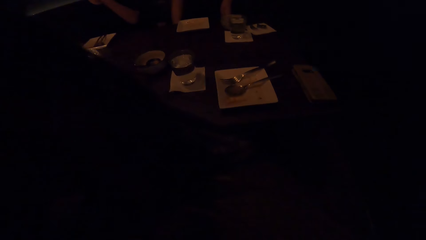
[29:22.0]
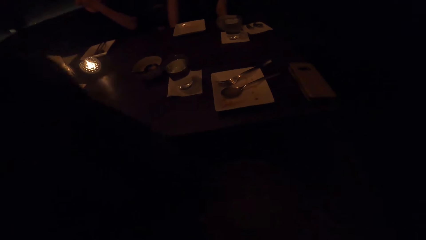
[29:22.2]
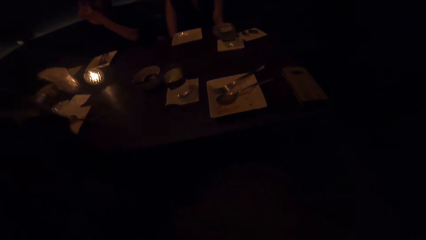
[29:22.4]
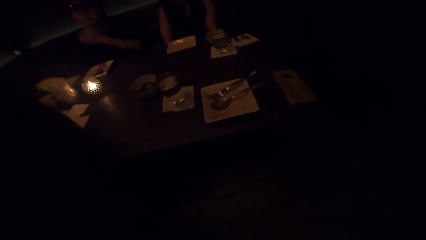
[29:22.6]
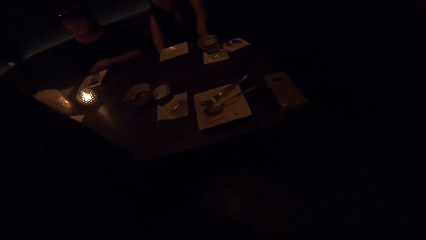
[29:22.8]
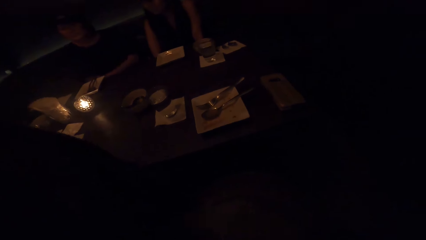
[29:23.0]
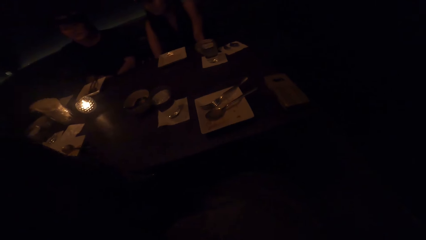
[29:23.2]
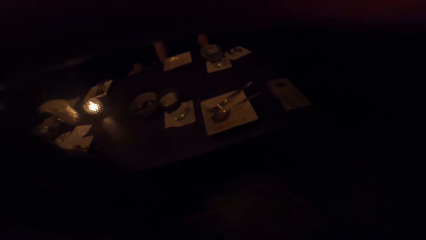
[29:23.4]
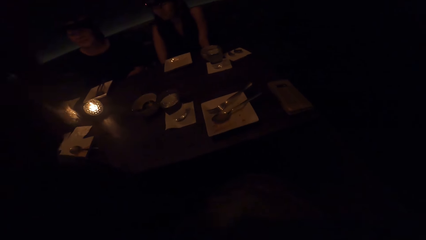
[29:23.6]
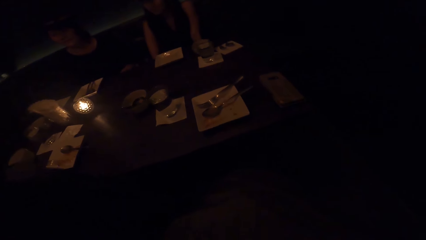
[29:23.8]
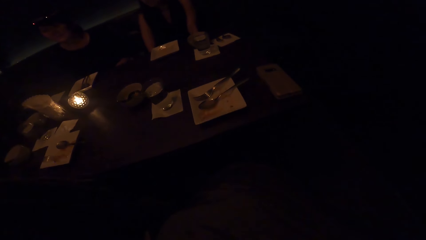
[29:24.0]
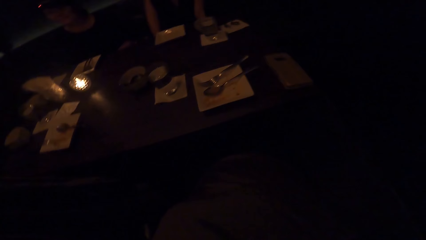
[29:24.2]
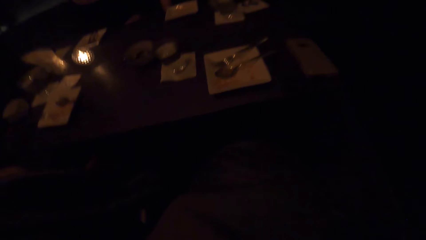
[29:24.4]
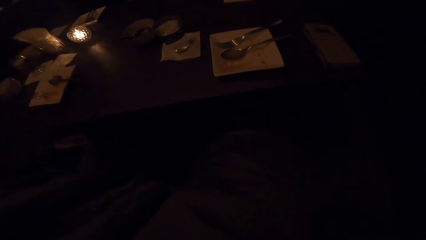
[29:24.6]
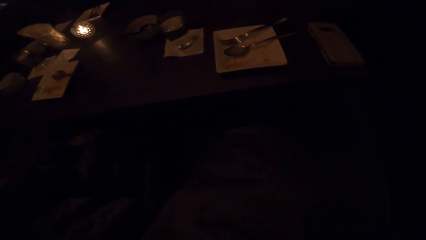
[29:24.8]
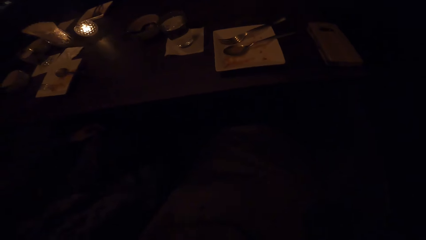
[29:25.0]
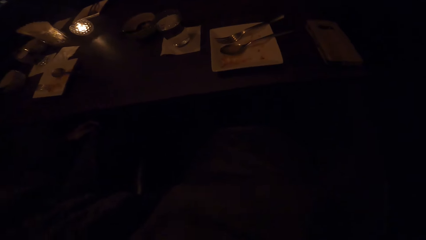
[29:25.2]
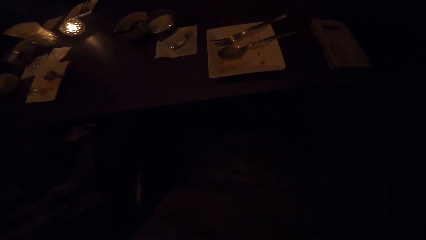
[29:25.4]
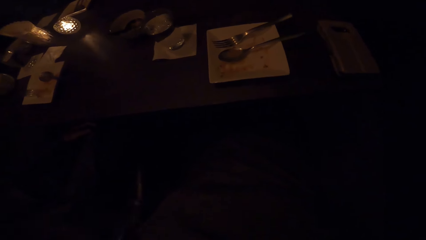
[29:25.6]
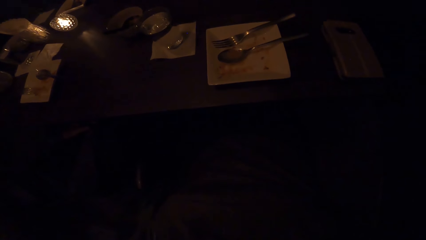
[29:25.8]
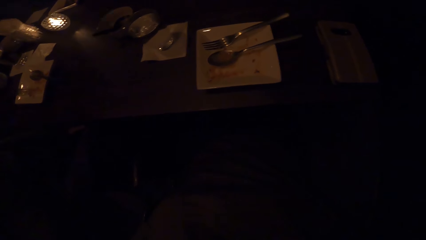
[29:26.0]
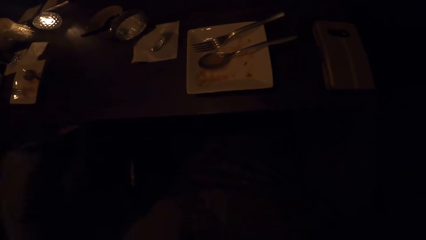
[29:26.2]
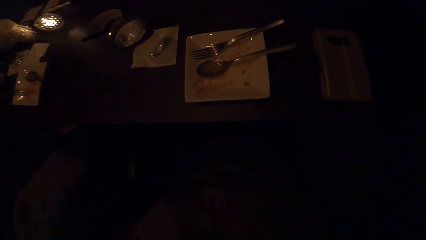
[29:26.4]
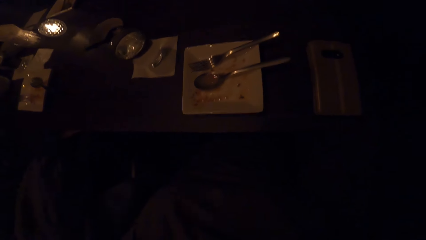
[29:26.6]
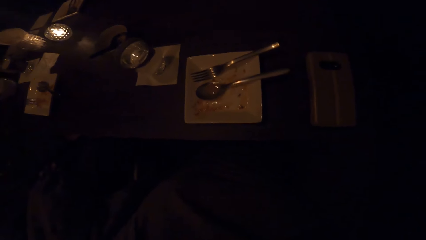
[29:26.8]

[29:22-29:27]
The camera wearer wears the cloth.

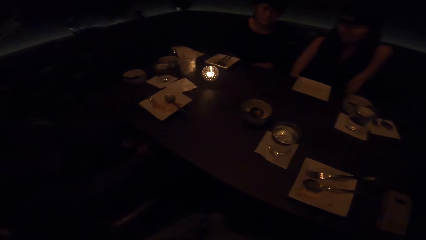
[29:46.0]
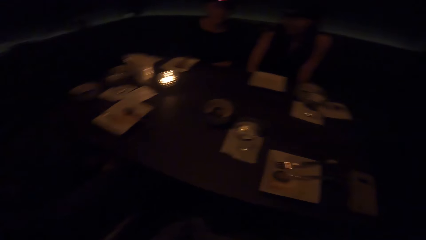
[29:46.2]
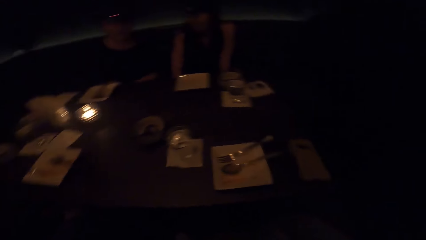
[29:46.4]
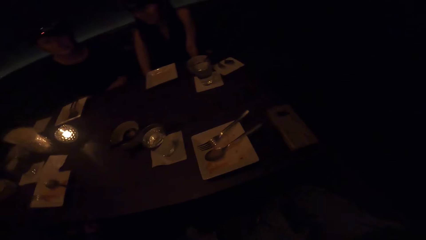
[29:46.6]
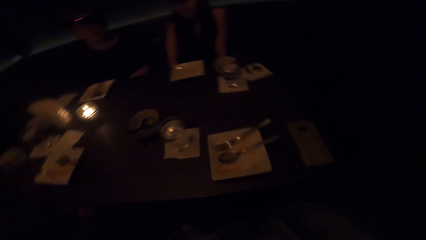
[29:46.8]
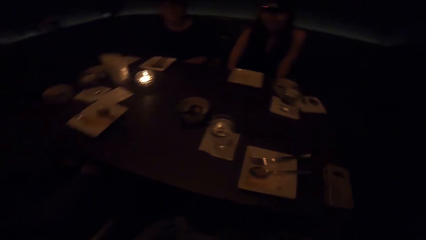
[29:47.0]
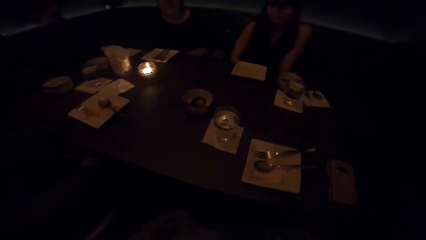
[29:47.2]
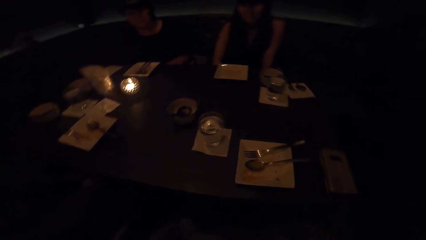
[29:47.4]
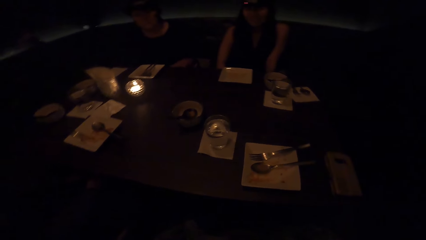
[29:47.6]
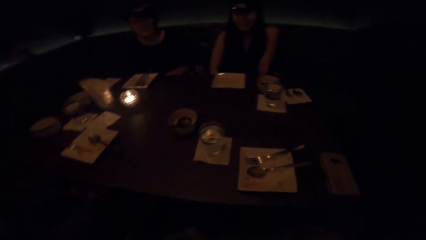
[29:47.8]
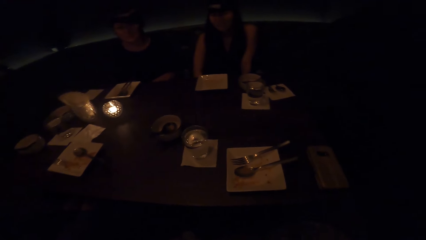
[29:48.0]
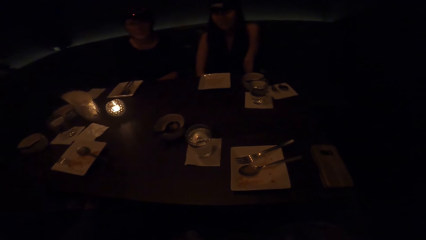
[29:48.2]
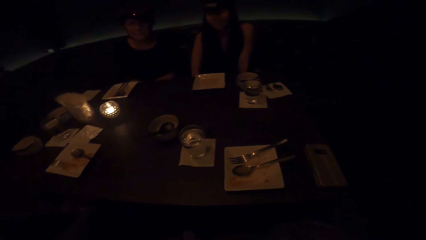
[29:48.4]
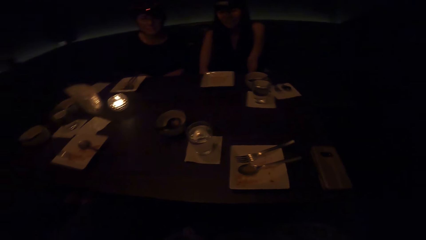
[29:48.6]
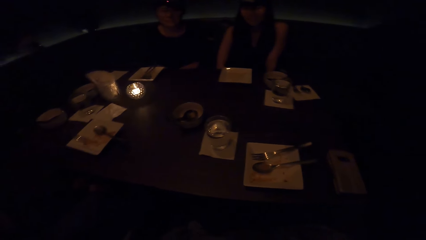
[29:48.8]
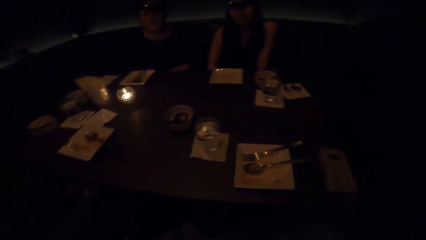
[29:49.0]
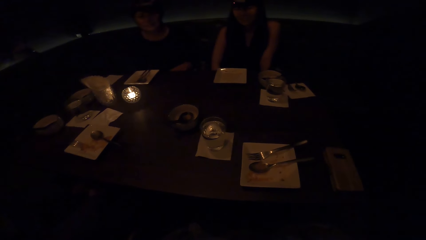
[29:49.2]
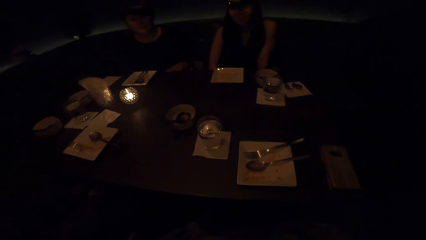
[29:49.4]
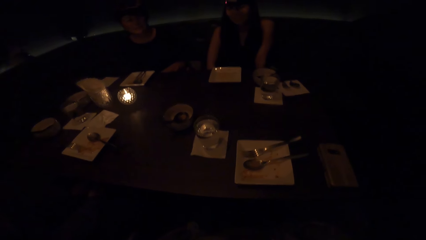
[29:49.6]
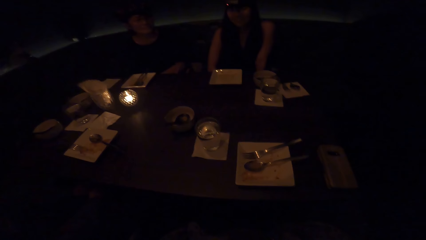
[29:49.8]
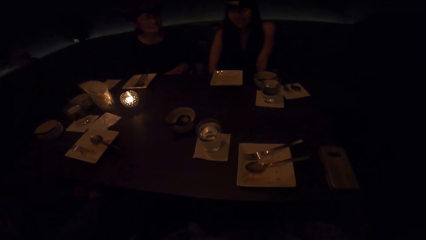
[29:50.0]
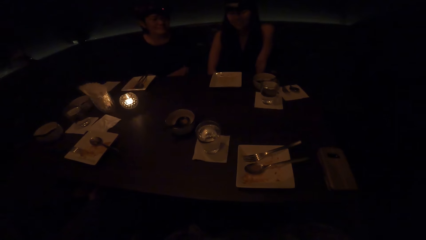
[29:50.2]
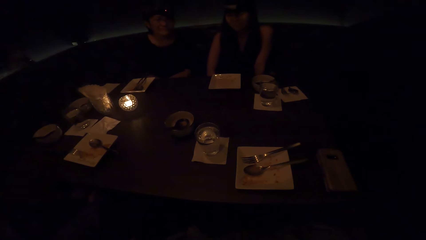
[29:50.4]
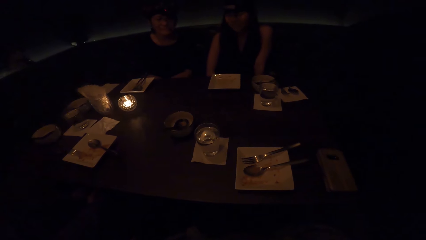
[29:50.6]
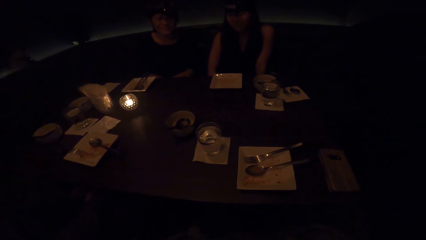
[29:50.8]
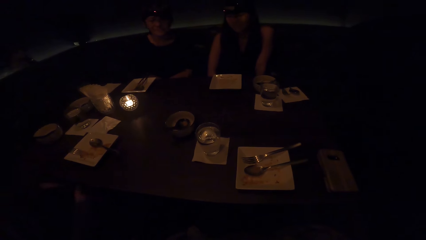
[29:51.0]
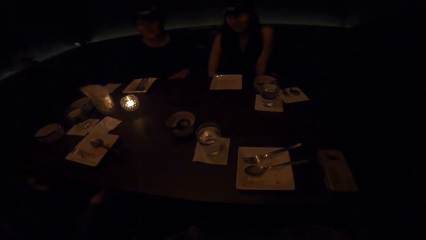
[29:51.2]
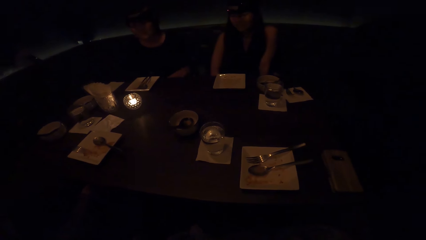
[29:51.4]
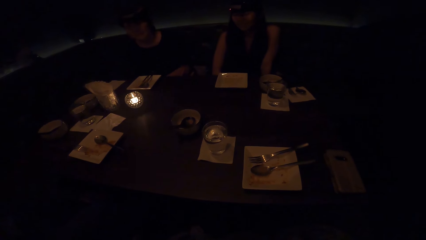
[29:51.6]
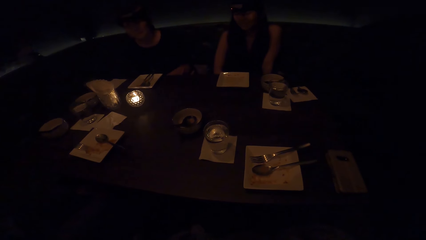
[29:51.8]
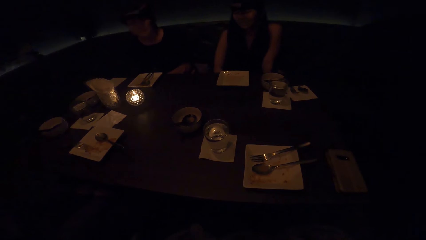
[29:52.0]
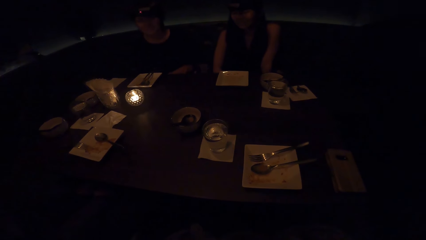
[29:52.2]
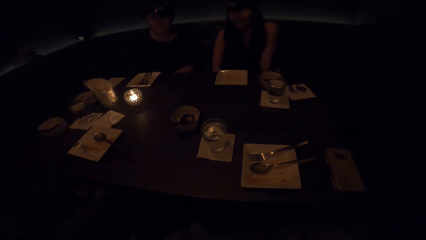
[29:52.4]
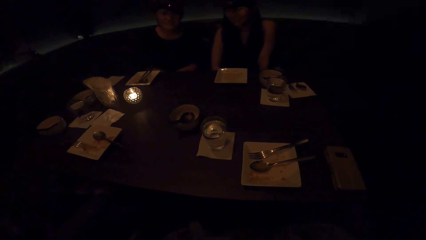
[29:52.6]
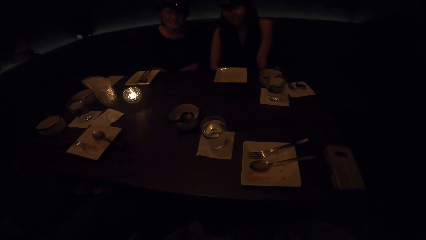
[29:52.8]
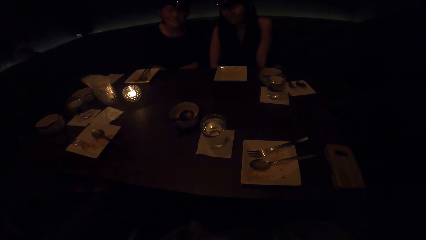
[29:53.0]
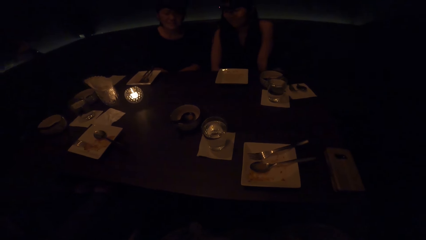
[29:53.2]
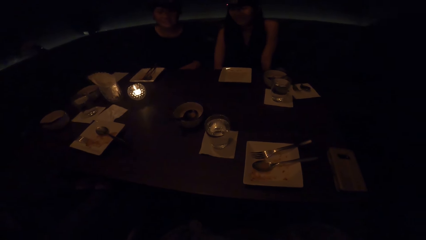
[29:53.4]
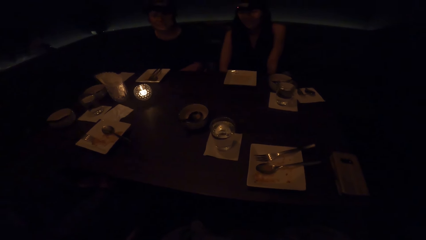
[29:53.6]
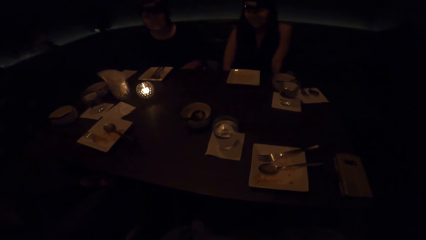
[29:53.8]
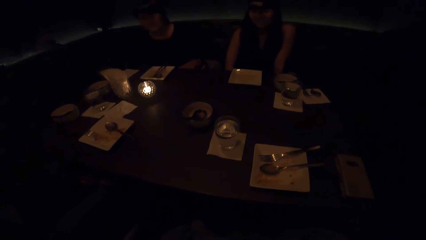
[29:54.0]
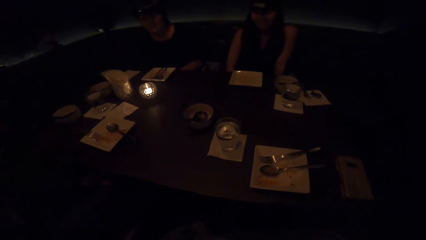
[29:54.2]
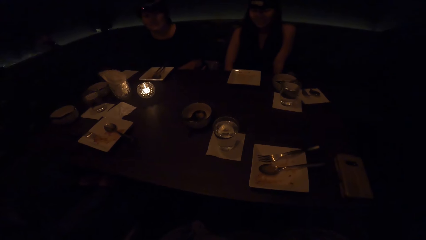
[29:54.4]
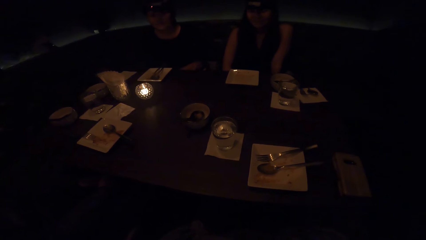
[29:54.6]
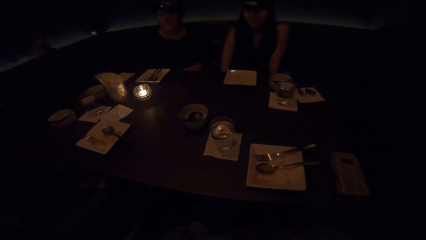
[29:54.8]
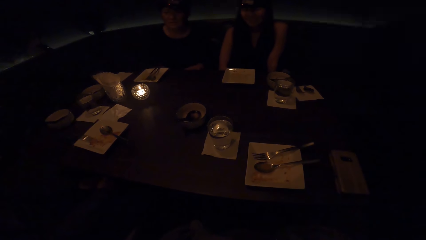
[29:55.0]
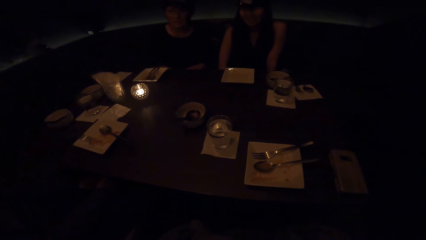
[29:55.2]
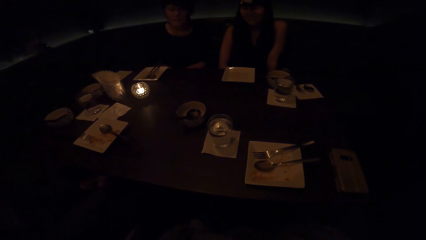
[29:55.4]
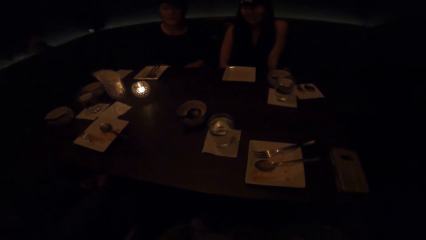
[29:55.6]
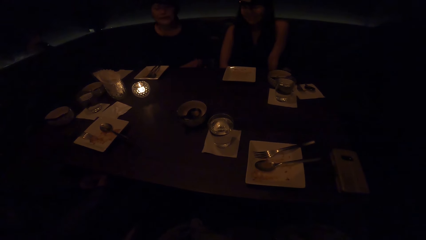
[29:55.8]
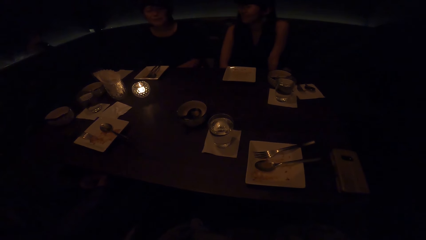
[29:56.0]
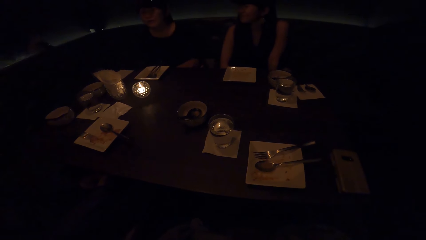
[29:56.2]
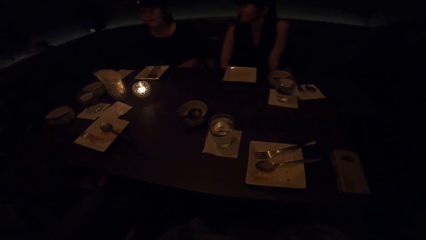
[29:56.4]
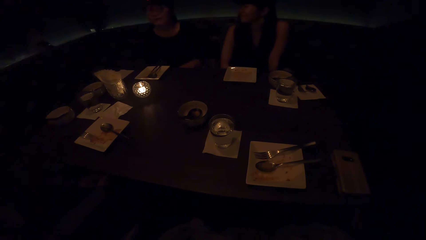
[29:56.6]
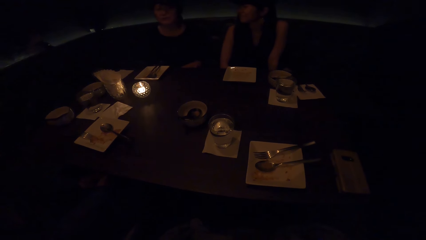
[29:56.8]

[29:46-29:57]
The camera wearer converses.
